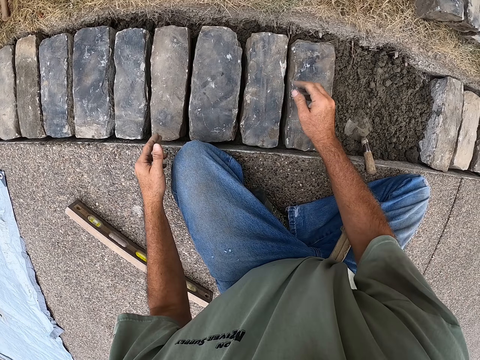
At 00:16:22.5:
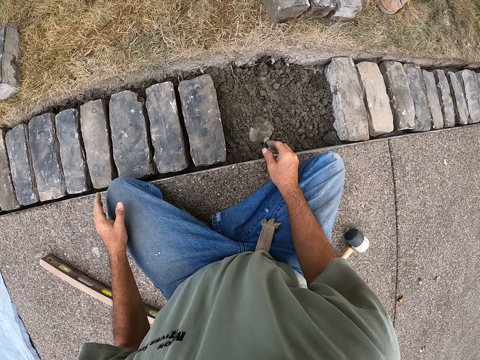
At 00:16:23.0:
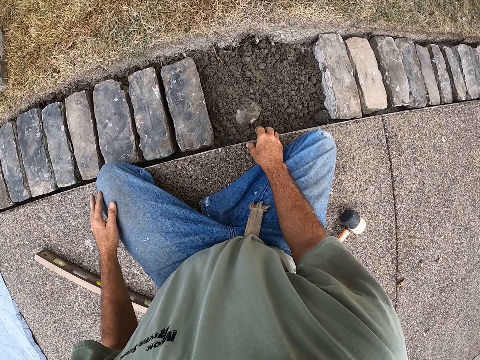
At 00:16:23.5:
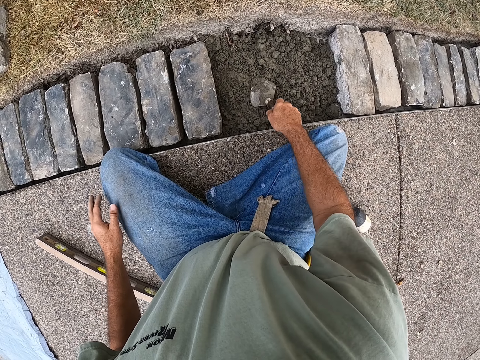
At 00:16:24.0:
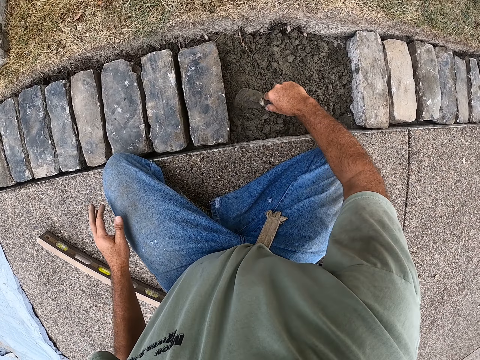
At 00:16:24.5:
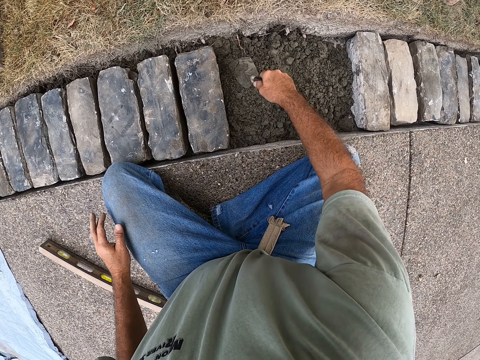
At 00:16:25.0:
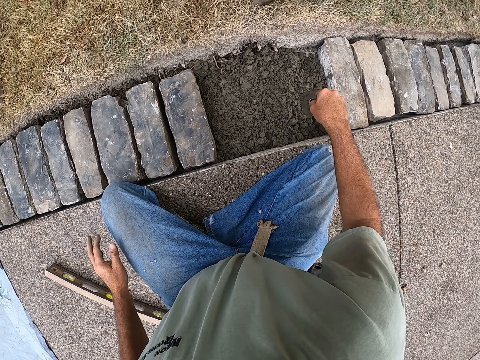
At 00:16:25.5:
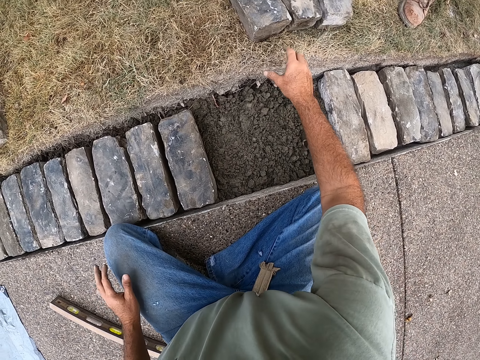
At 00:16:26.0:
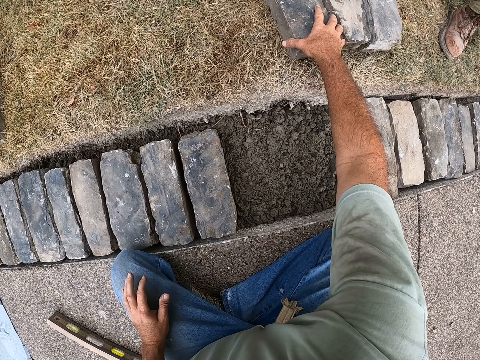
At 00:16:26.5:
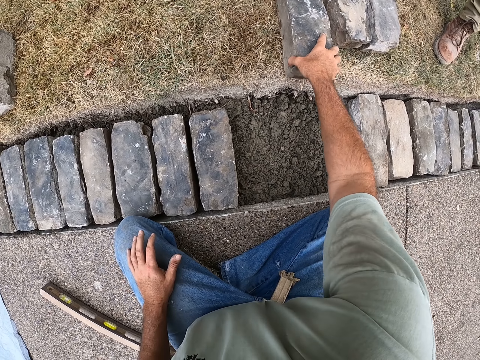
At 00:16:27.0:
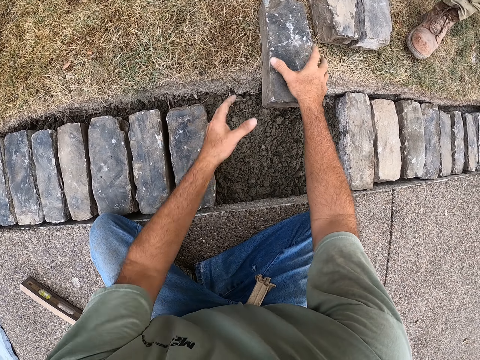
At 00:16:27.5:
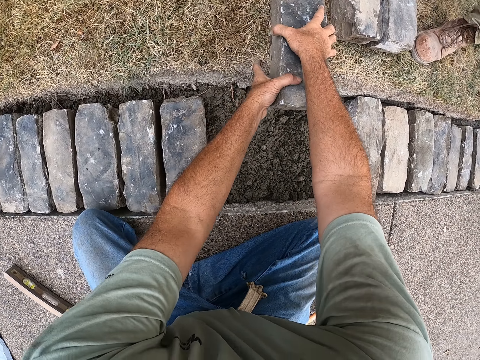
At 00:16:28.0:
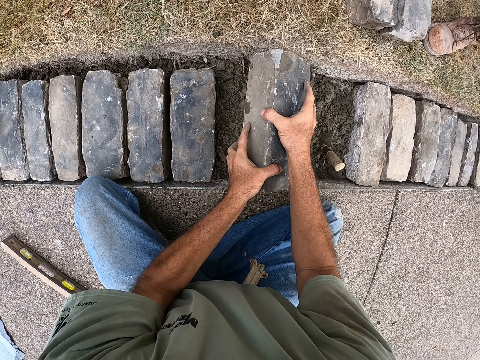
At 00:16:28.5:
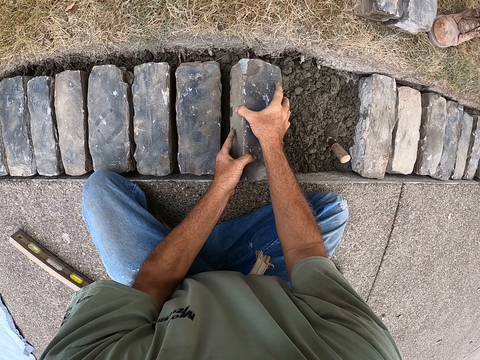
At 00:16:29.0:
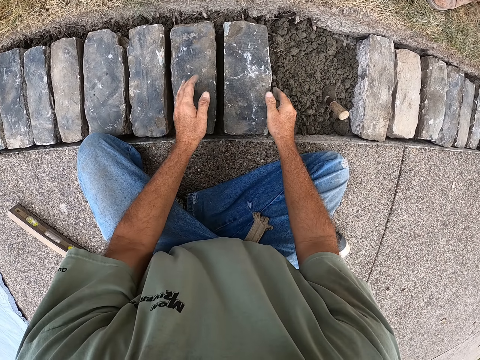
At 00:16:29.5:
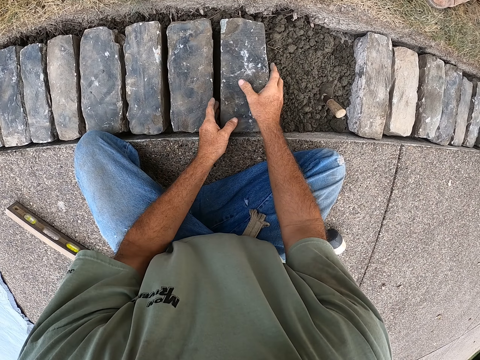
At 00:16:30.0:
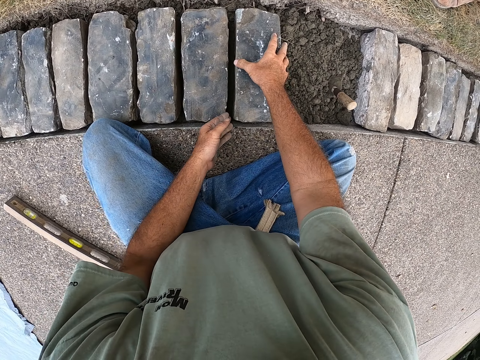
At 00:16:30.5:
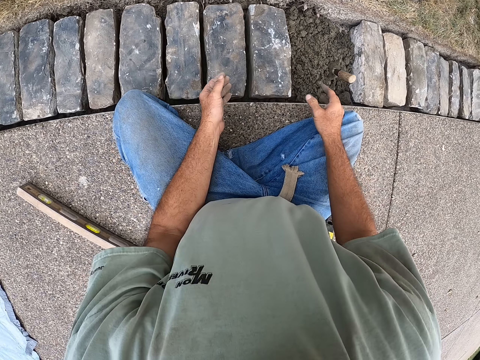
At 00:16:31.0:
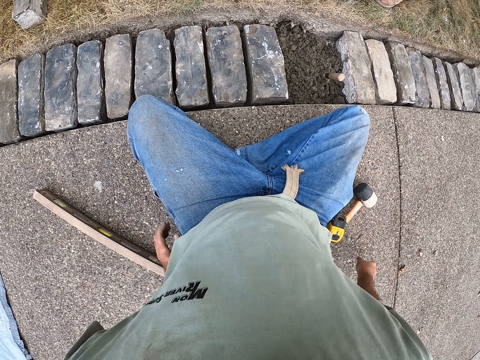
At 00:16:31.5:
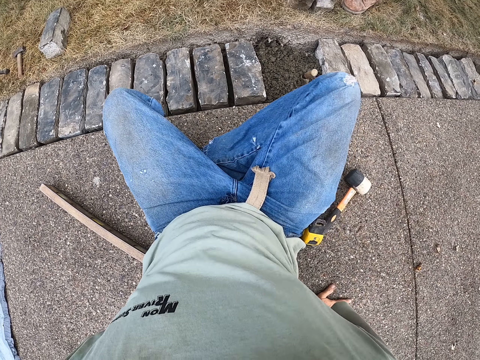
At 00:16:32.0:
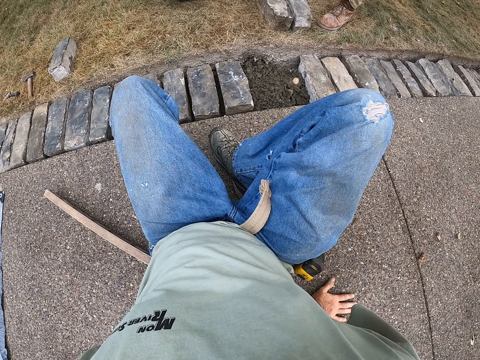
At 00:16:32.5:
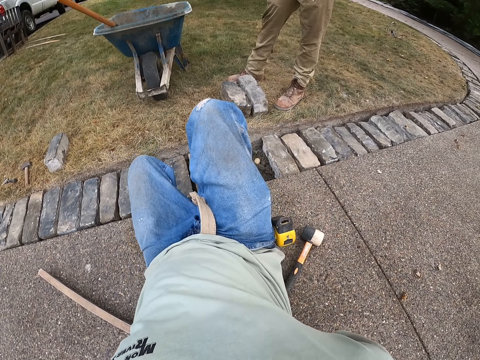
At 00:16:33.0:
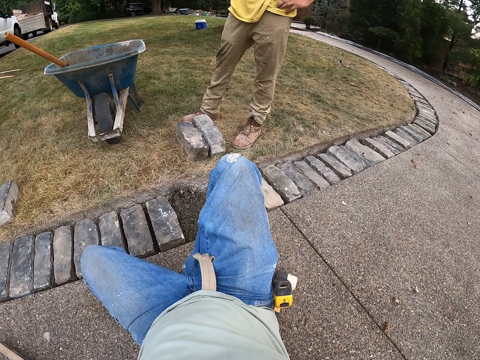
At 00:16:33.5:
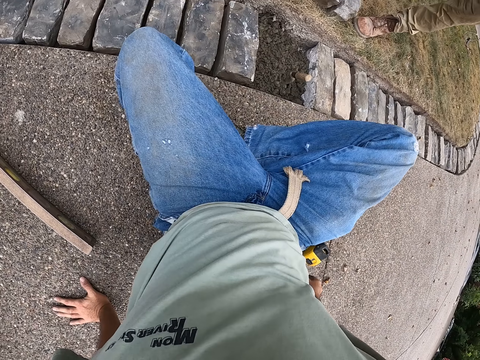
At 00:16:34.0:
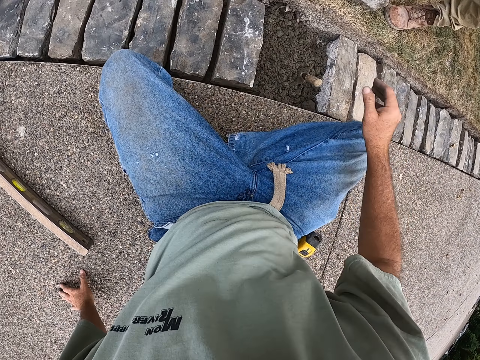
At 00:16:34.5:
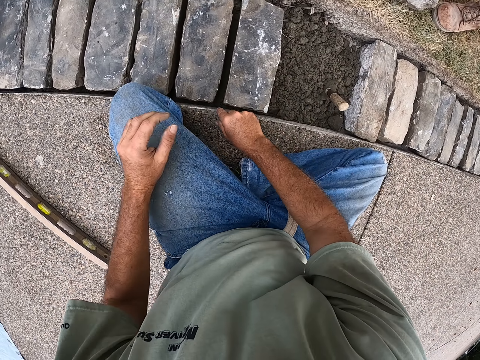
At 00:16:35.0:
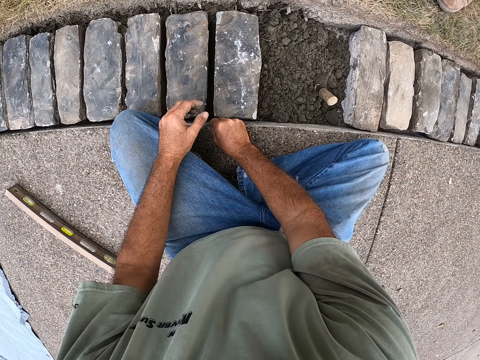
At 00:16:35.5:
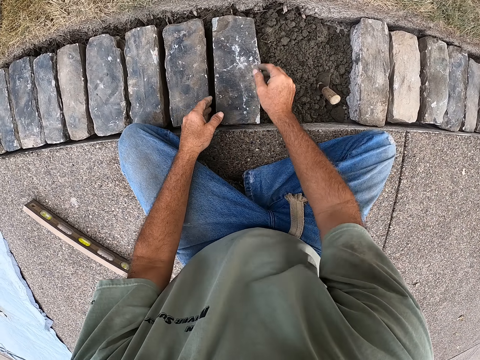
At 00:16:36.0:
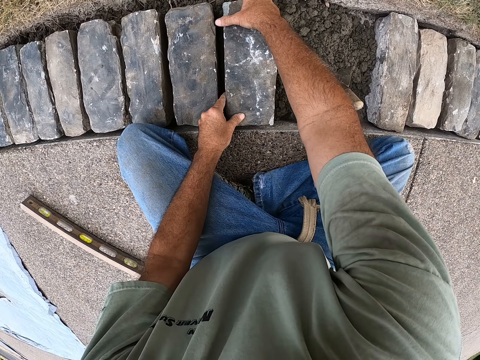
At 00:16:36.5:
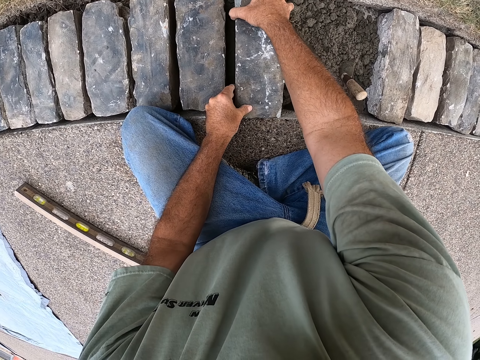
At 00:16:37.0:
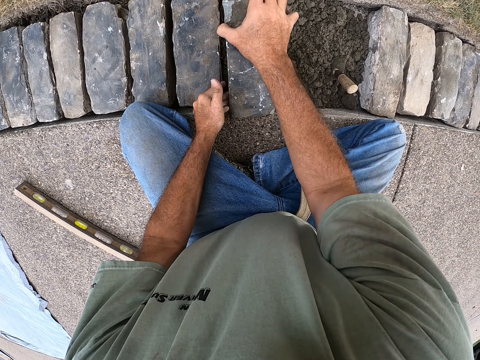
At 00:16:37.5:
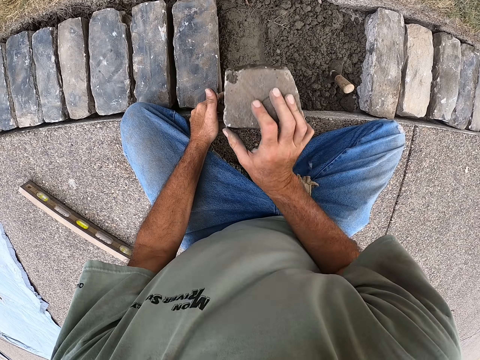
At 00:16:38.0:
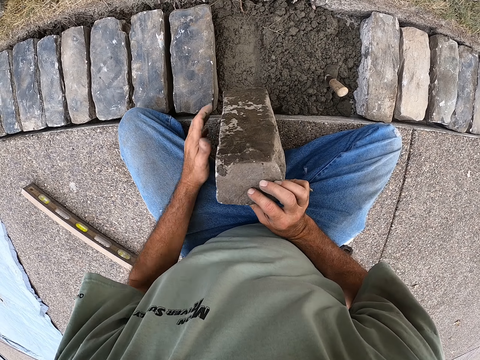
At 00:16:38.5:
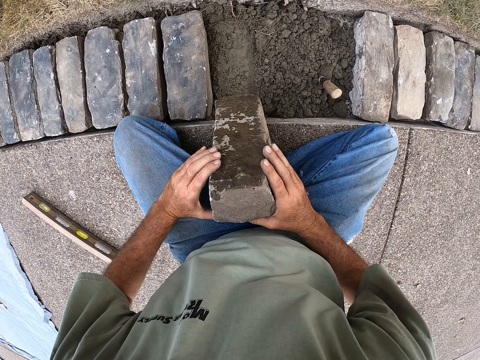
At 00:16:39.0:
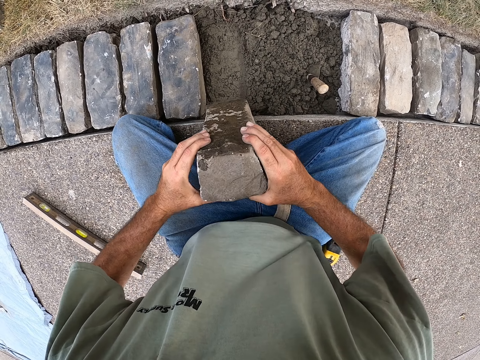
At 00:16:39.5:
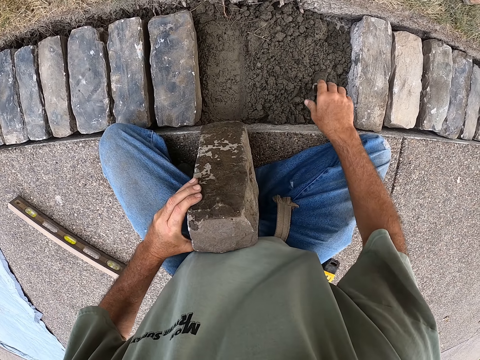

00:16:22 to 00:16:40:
The camera wearer picks the trowel from the ground and spreads the mortar with the trowel. He separates sandy soil by the spade. He picks the brick from the ground. He touches a stone. He puts his hands down. He moves his body. He touches the stone. He removes the brick from the hole.

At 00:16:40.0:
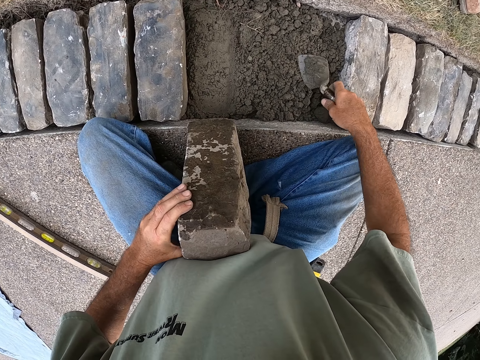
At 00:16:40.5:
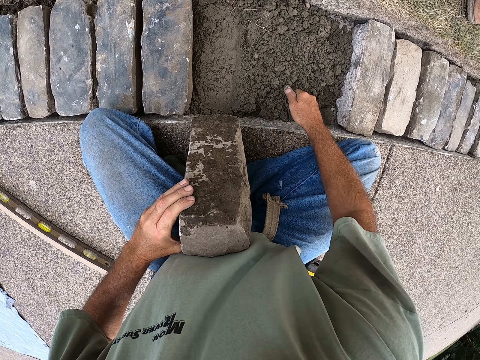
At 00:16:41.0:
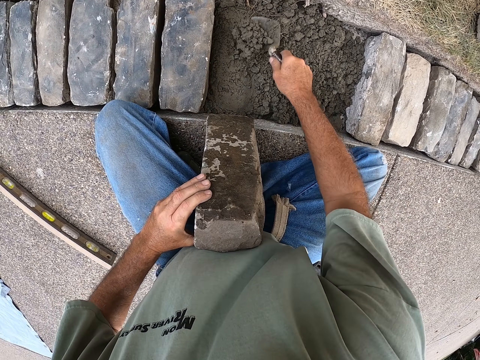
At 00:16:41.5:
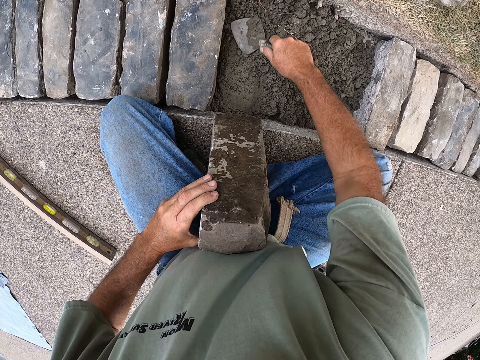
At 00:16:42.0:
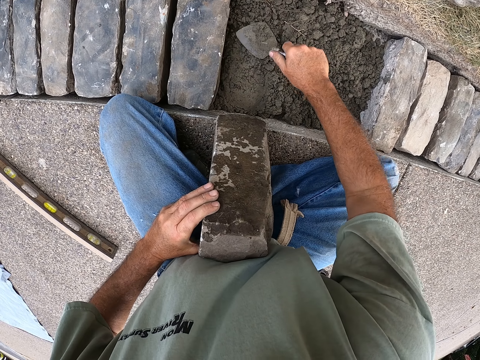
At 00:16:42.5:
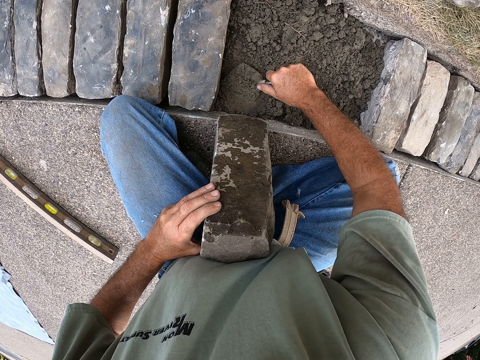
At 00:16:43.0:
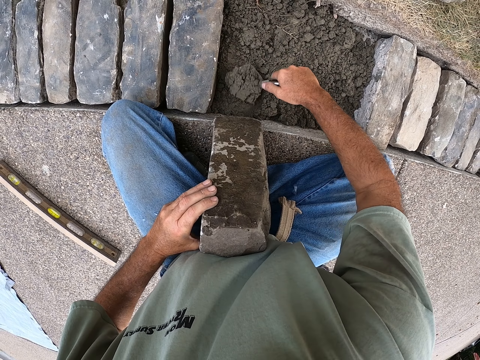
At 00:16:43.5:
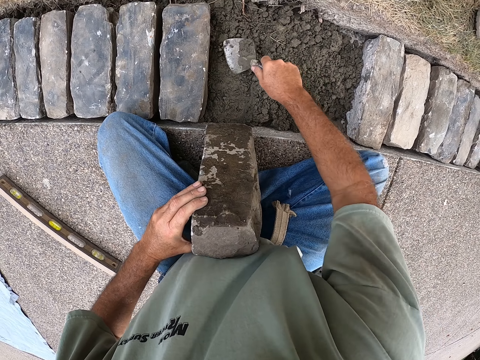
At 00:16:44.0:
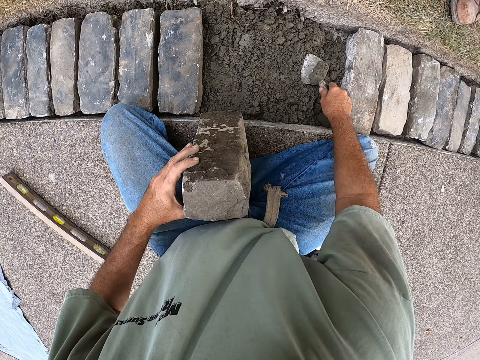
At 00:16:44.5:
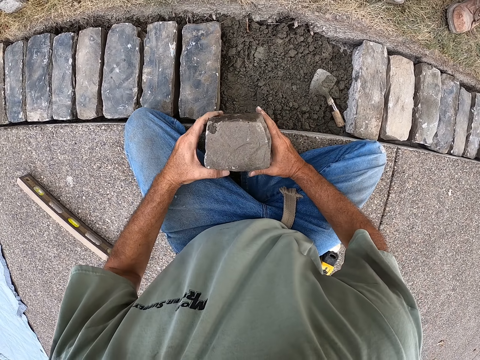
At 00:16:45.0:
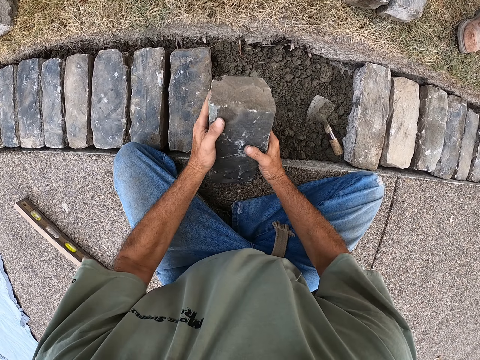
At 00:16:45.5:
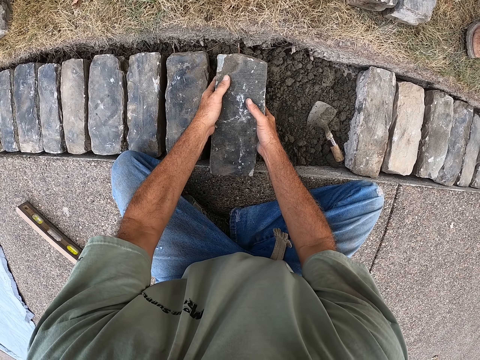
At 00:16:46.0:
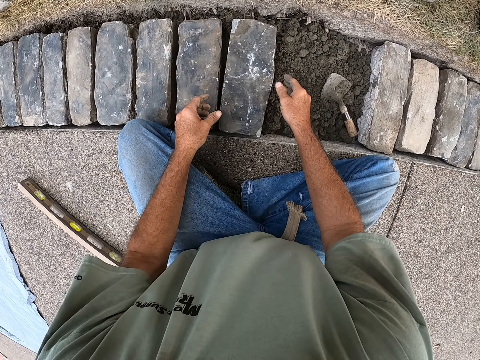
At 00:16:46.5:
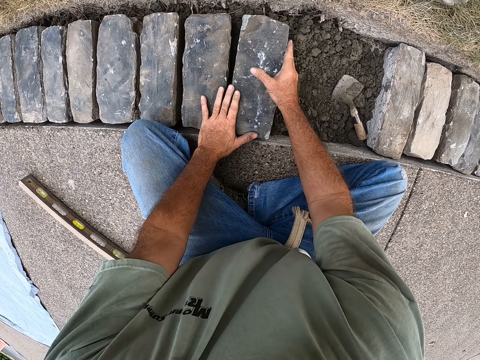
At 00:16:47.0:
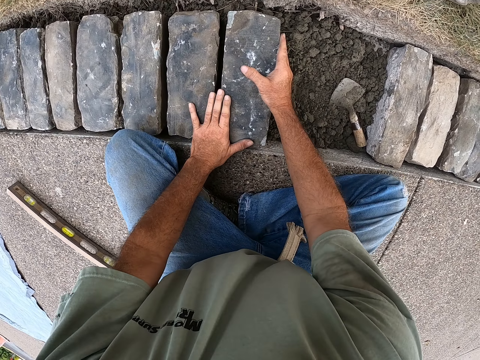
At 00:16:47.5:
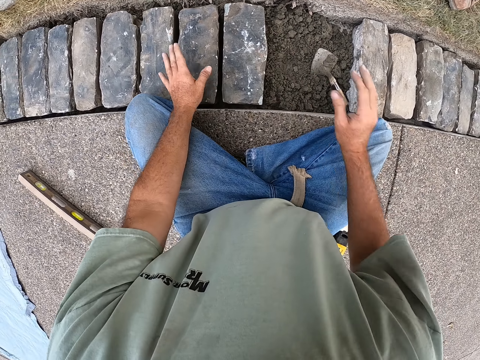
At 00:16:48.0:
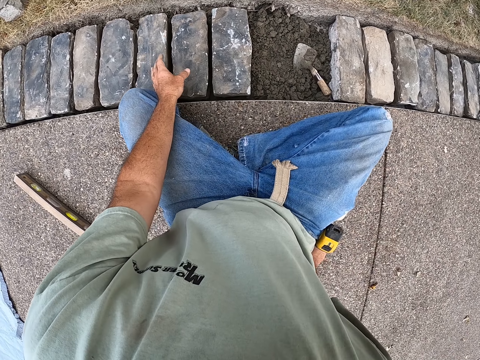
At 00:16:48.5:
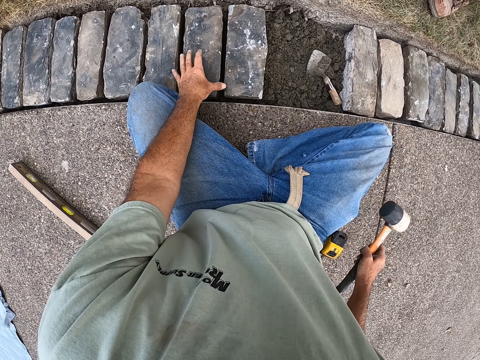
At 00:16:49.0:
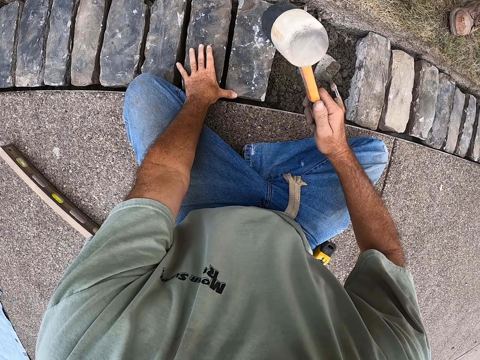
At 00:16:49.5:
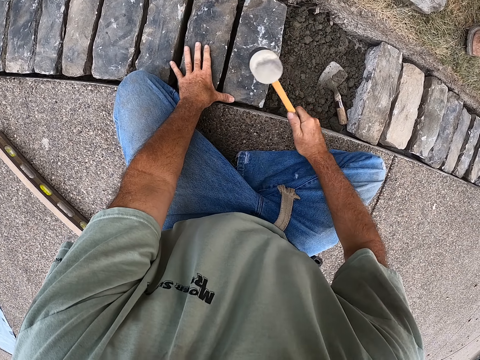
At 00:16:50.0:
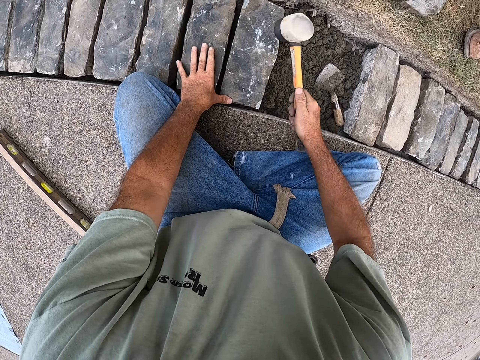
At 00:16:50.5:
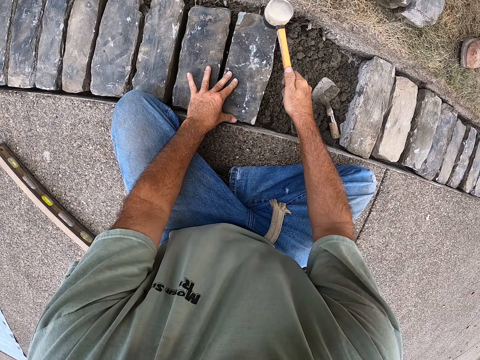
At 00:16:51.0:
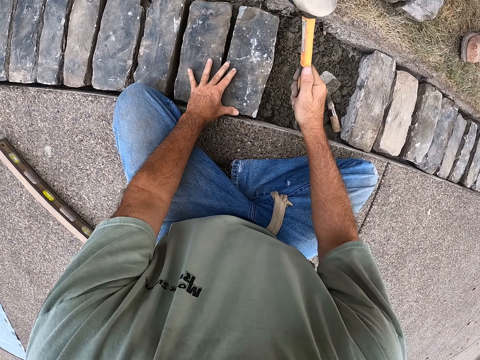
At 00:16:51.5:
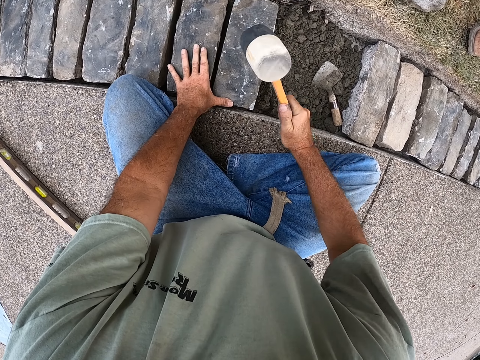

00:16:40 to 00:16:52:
The camera wearer separates sandy soil by the spade. They spread the mortar in the hole with the trowel. They put the brick in the hole. They touch a stone. They pick the mallet from the ground and hit the brick with the mallet. They touch a hammer.
